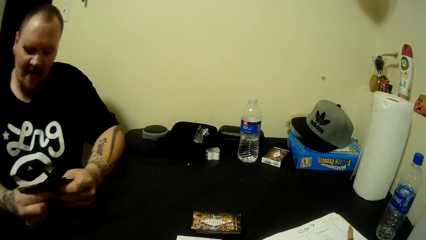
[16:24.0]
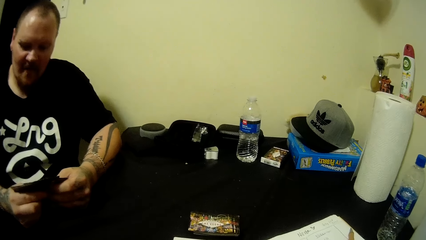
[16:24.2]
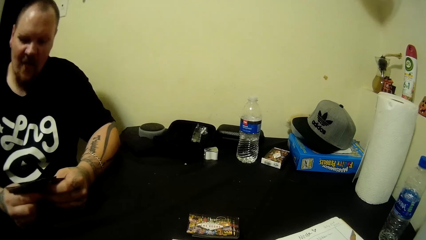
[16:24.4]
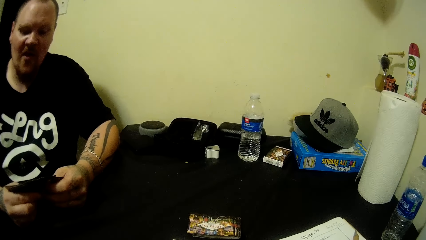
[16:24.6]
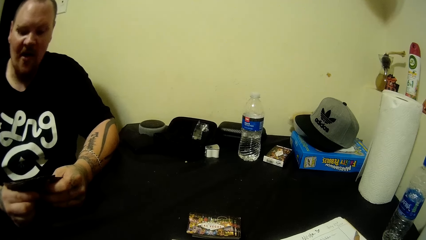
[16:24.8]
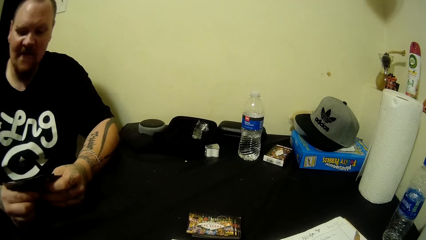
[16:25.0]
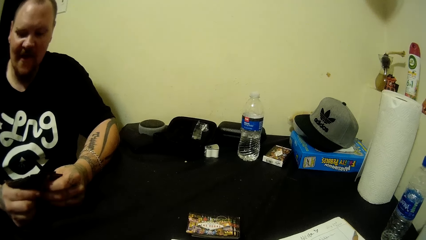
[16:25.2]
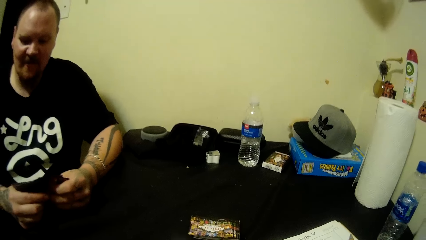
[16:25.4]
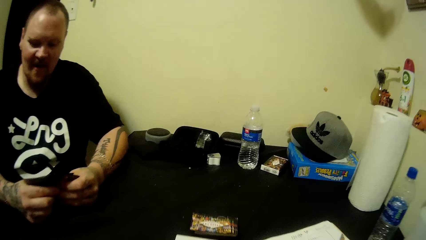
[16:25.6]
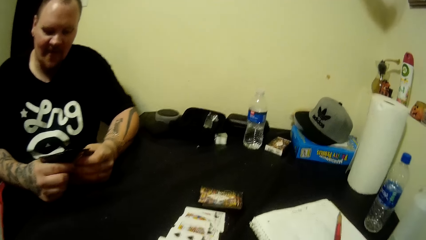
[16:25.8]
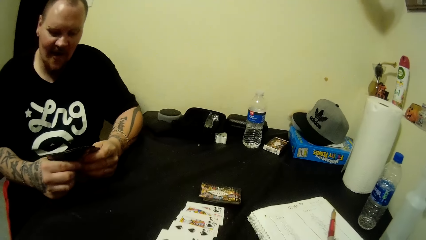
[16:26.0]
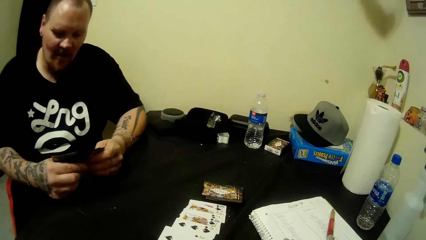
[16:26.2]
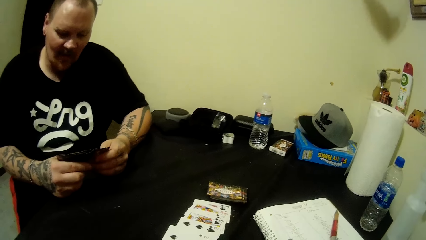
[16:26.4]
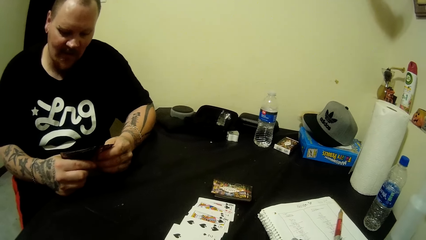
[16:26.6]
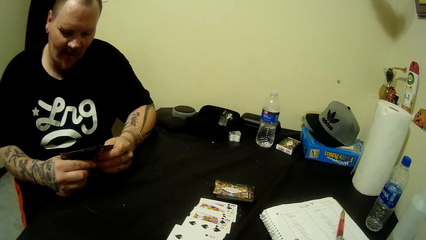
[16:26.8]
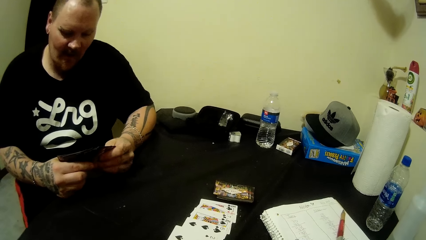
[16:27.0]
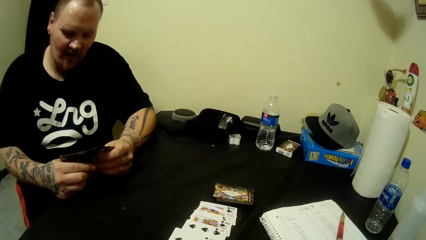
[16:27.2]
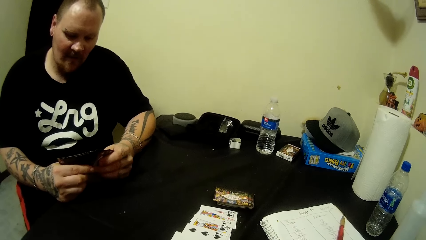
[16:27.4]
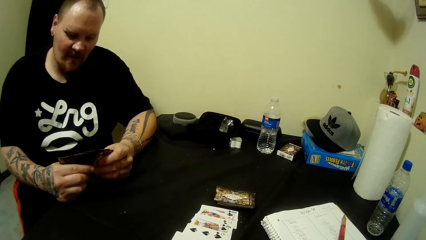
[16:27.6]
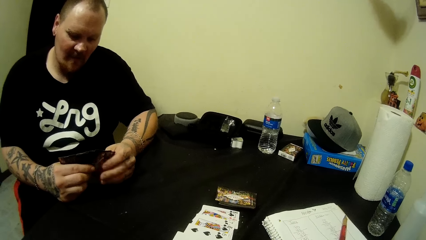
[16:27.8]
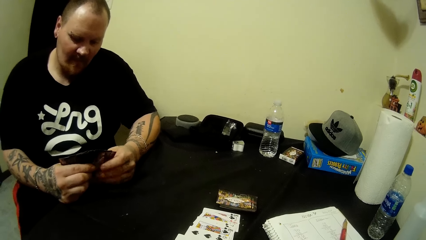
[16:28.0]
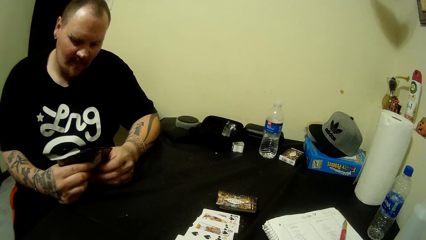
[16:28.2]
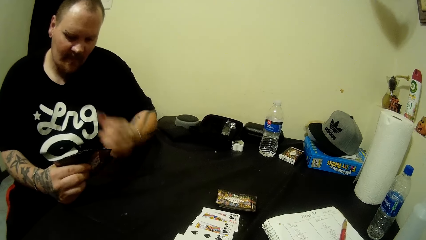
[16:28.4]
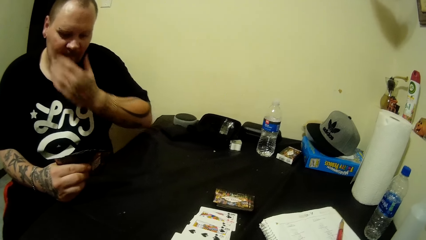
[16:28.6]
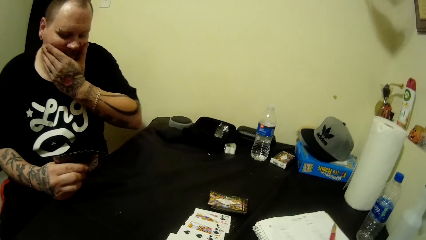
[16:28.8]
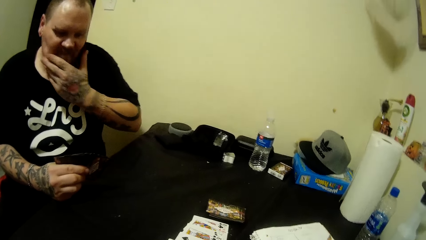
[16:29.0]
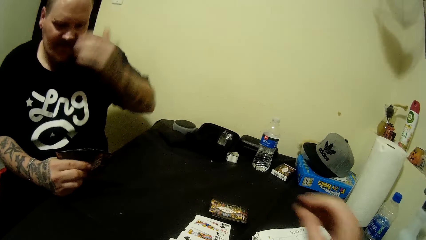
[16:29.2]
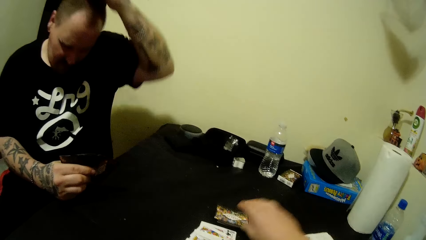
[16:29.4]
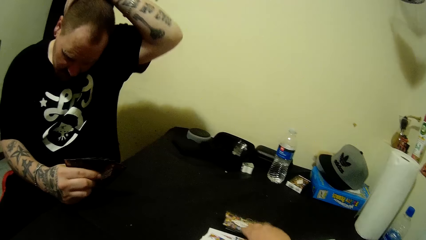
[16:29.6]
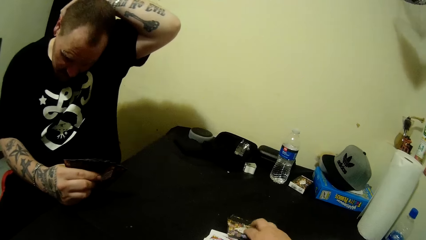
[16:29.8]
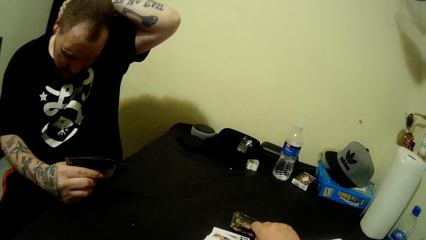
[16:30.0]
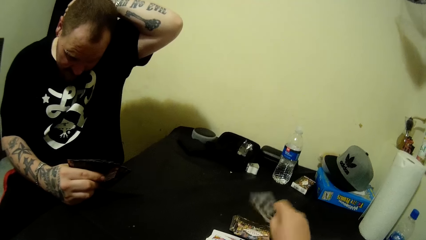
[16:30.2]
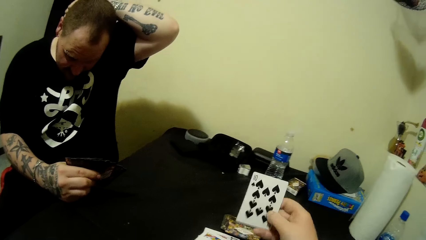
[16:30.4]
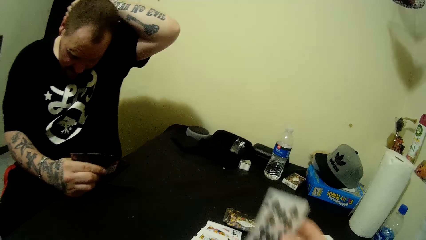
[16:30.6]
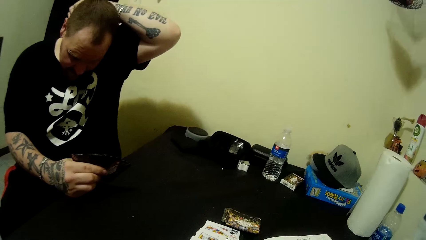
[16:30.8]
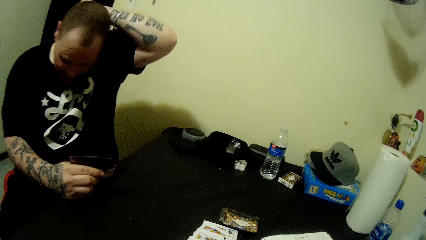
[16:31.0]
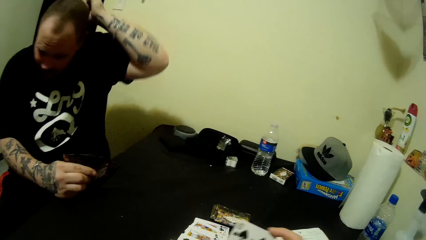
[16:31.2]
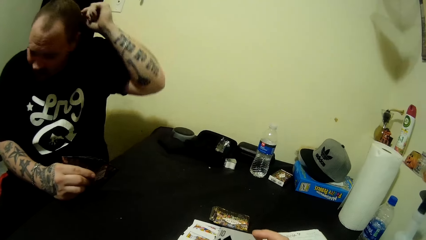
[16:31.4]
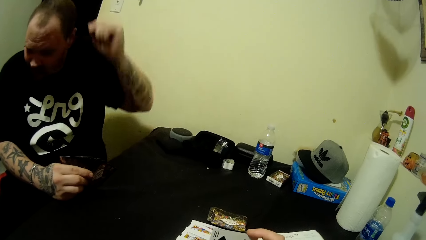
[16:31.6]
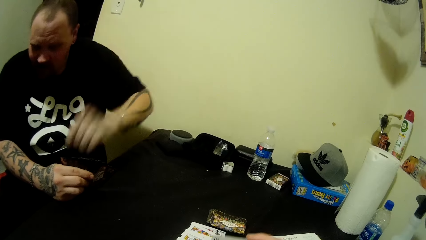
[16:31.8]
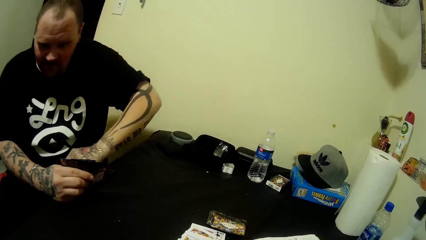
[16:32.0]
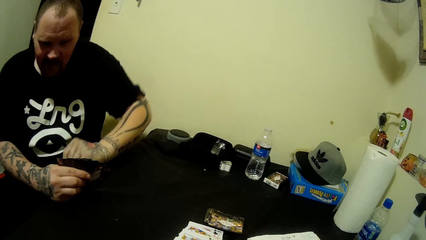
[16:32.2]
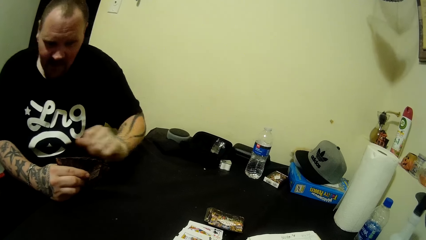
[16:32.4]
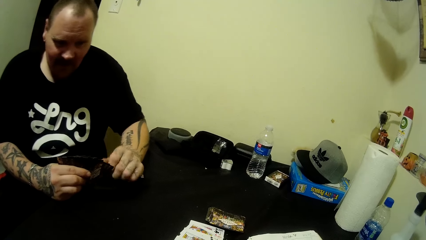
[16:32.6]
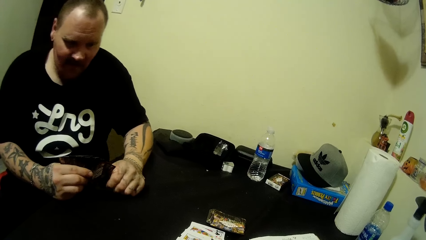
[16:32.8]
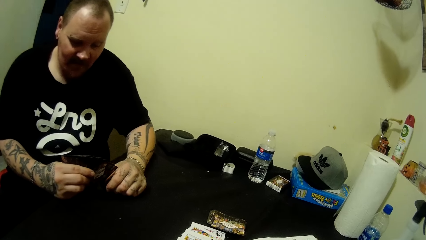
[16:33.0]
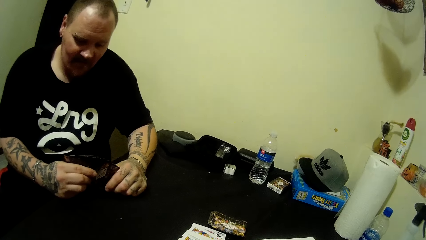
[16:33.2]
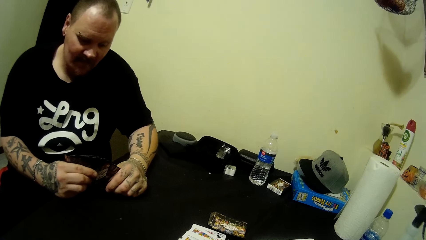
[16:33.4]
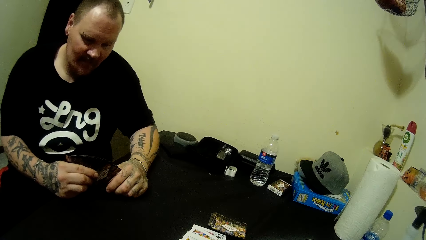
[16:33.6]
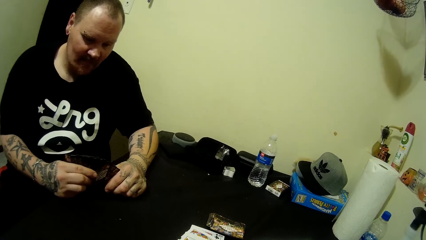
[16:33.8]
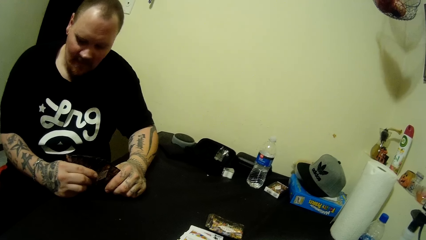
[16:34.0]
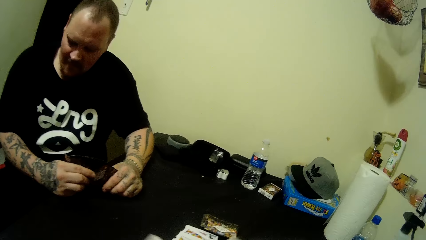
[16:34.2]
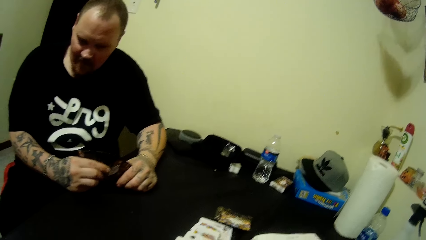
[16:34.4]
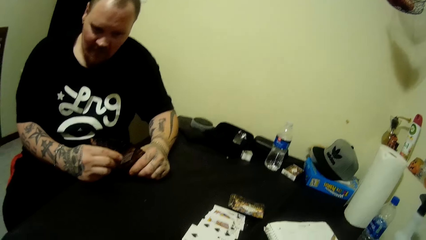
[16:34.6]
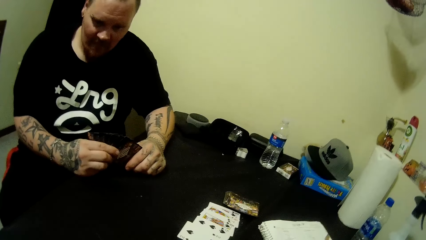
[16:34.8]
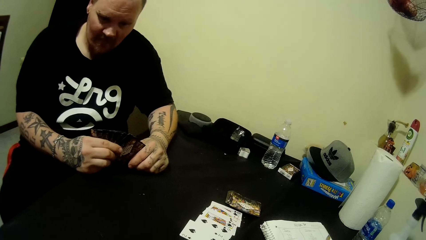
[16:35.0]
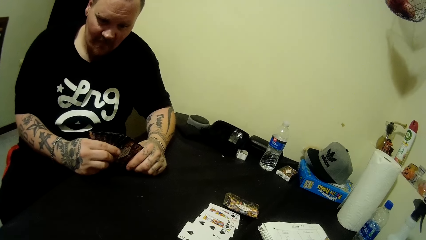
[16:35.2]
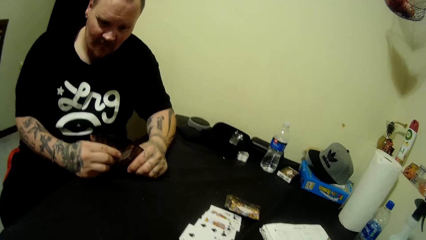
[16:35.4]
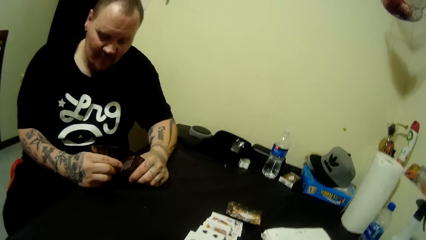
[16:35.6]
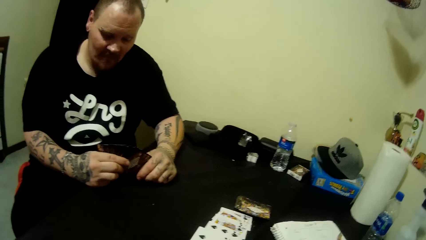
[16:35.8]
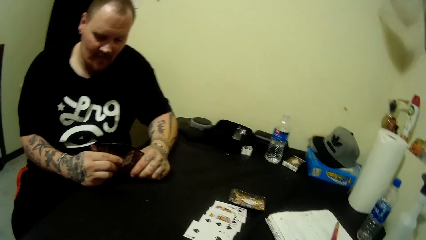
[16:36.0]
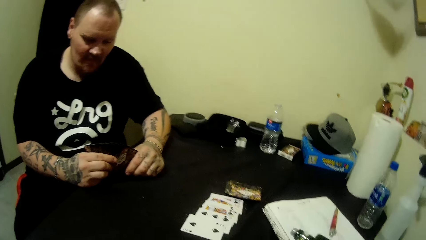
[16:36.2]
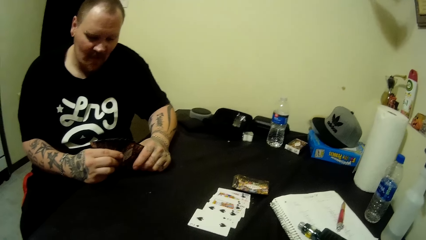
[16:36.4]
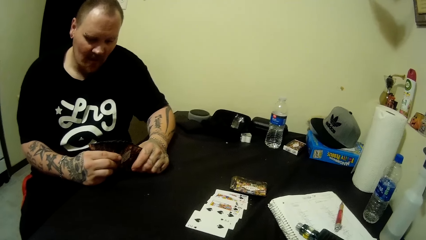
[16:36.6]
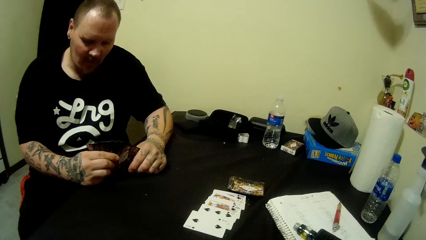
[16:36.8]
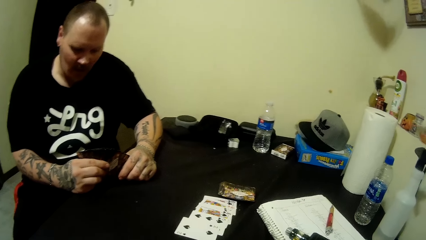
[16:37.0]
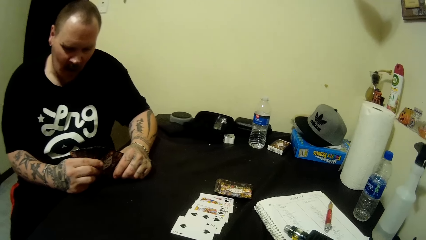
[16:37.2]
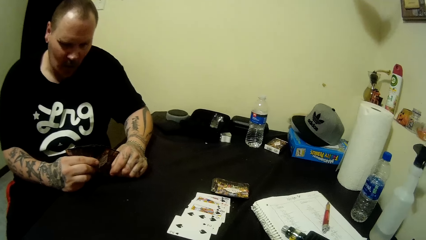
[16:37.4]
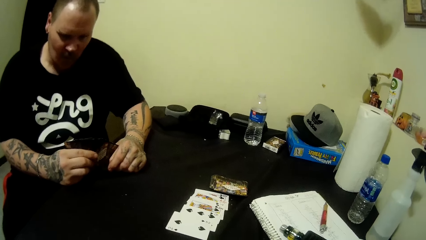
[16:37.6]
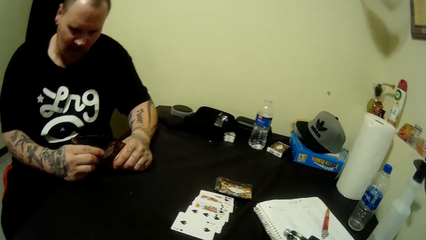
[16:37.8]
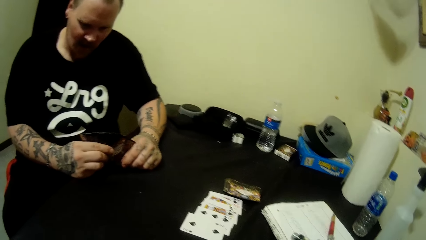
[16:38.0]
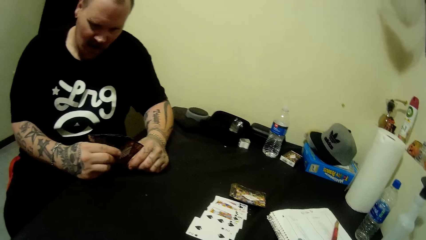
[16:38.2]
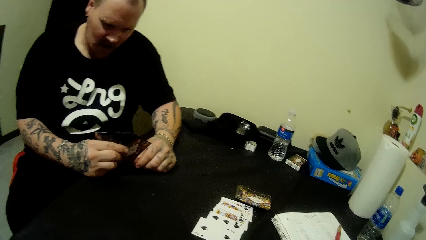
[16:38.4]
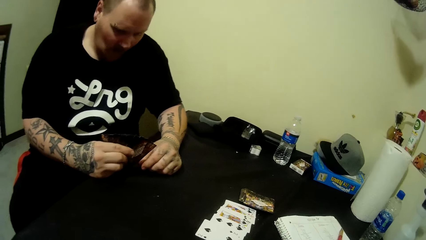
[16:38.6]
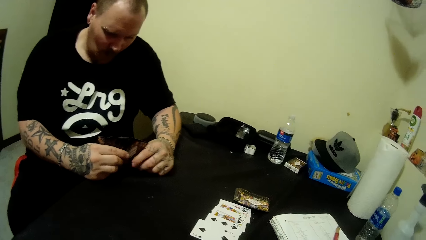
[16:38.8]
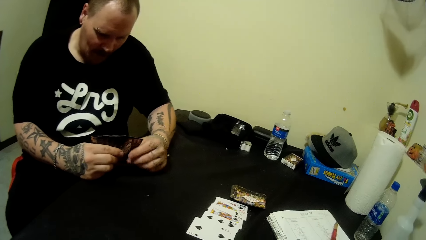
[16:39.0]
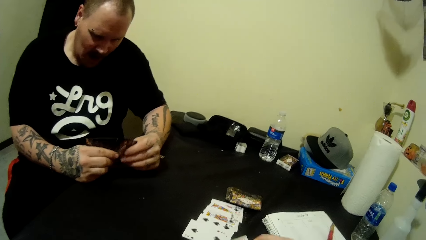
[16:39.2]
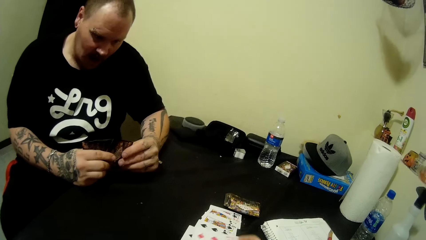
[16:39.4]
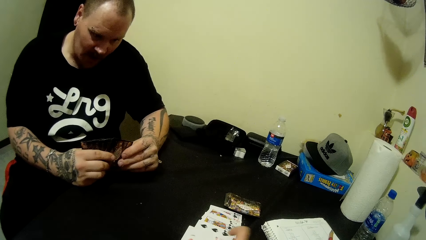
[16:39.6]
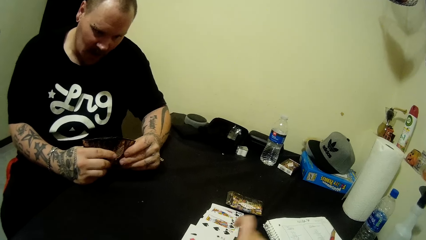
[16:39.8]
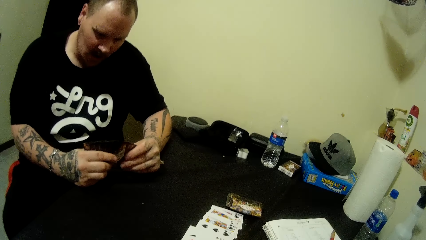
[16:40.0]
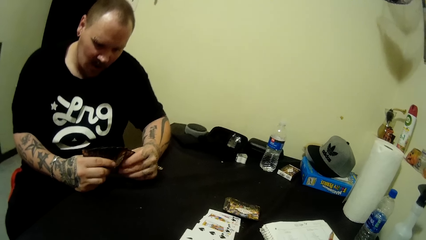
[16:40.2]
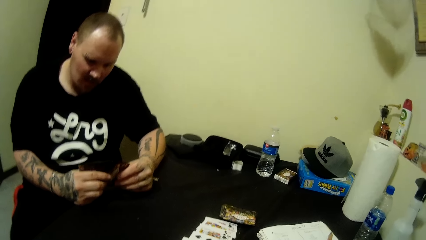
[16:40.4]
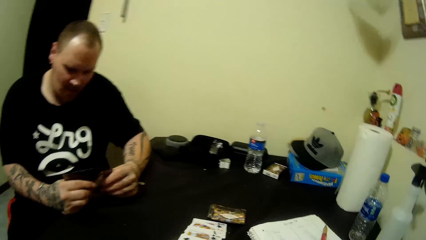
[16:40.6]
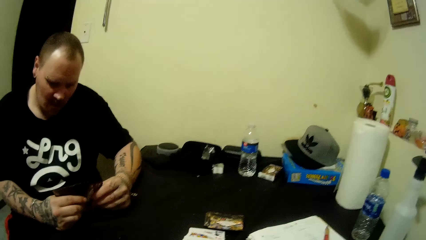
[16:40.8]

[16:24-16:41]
A man touches his face and scratches the back of his head. The camera wearer picks up a card from the table with her right hand. The man looks at the cards in his hands.
